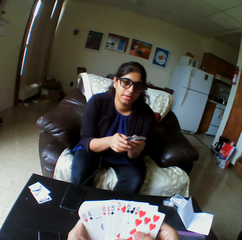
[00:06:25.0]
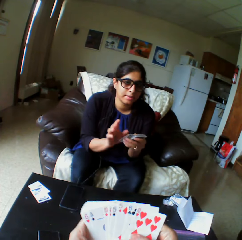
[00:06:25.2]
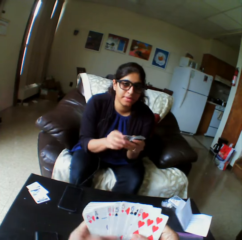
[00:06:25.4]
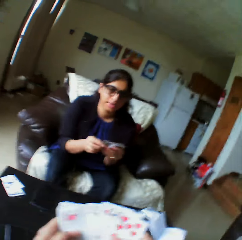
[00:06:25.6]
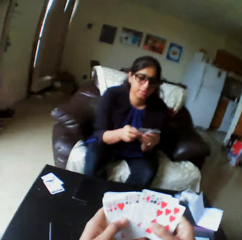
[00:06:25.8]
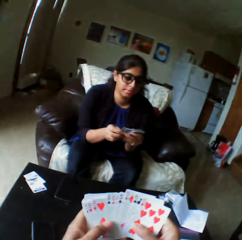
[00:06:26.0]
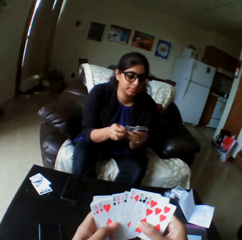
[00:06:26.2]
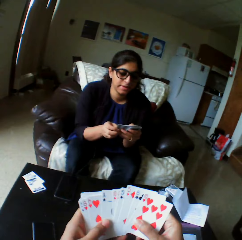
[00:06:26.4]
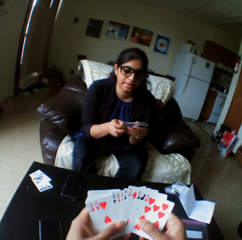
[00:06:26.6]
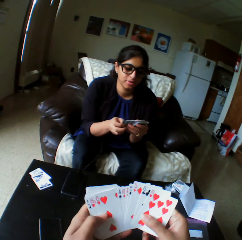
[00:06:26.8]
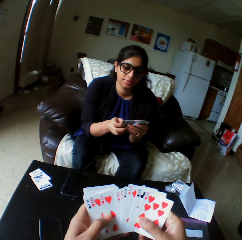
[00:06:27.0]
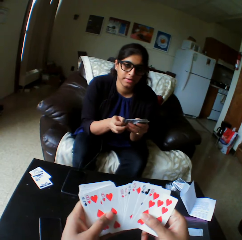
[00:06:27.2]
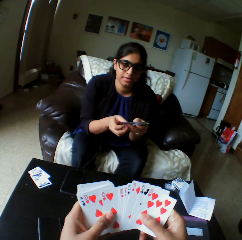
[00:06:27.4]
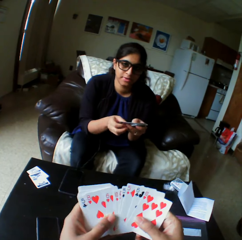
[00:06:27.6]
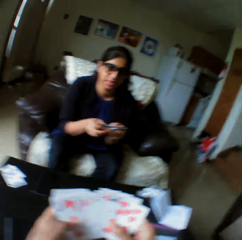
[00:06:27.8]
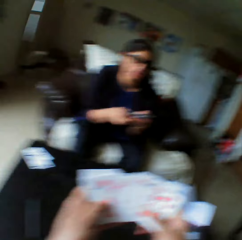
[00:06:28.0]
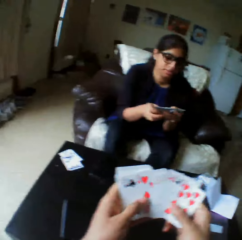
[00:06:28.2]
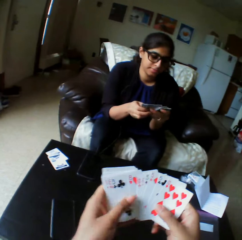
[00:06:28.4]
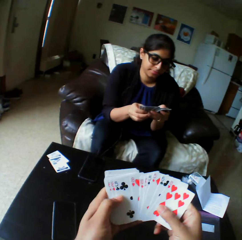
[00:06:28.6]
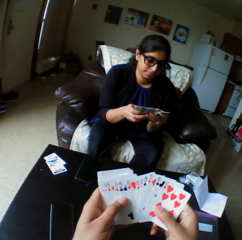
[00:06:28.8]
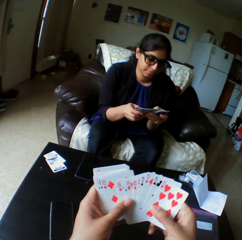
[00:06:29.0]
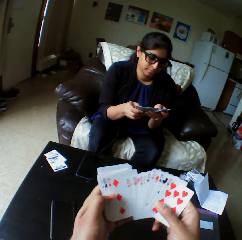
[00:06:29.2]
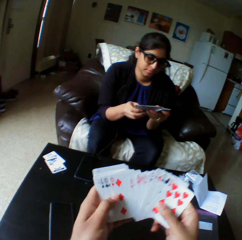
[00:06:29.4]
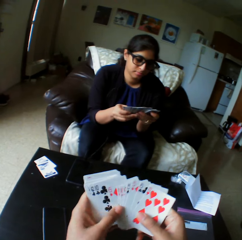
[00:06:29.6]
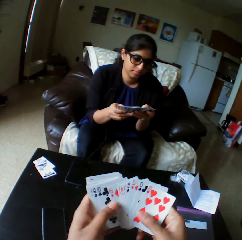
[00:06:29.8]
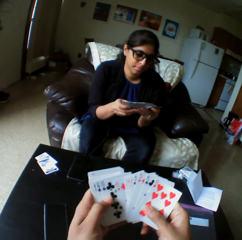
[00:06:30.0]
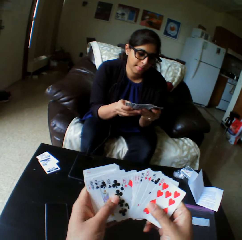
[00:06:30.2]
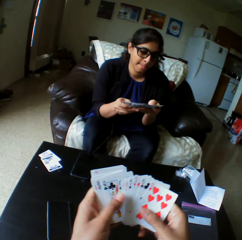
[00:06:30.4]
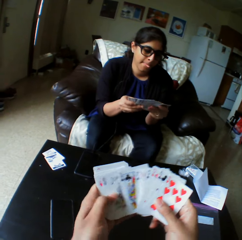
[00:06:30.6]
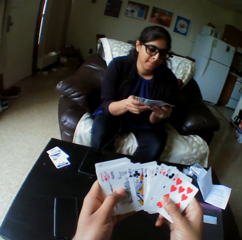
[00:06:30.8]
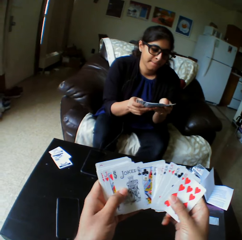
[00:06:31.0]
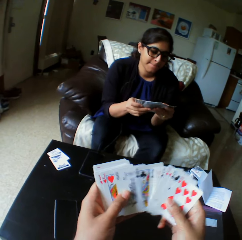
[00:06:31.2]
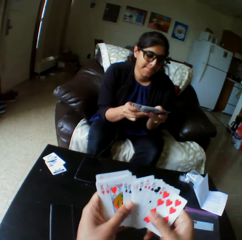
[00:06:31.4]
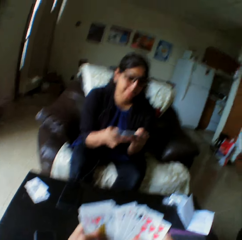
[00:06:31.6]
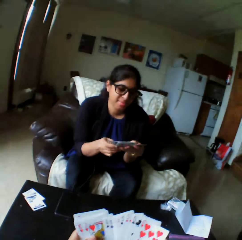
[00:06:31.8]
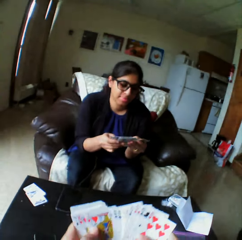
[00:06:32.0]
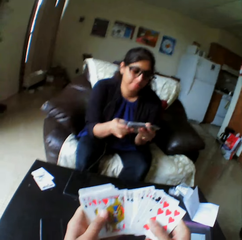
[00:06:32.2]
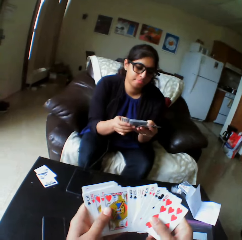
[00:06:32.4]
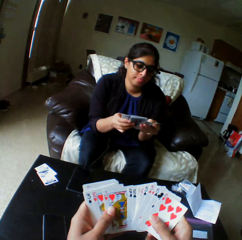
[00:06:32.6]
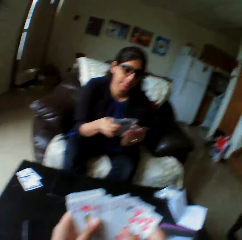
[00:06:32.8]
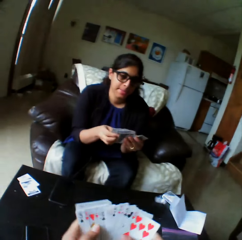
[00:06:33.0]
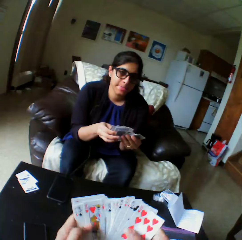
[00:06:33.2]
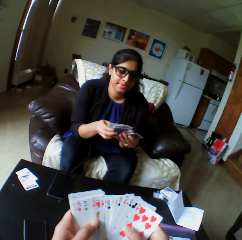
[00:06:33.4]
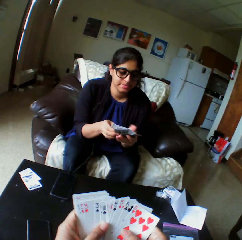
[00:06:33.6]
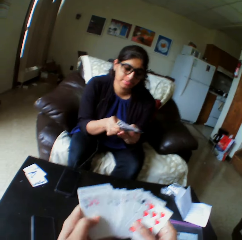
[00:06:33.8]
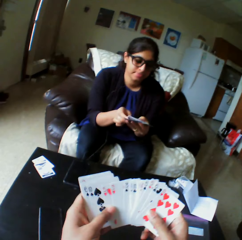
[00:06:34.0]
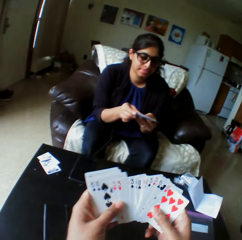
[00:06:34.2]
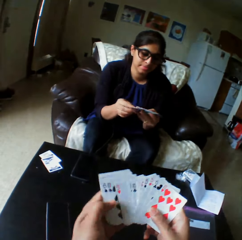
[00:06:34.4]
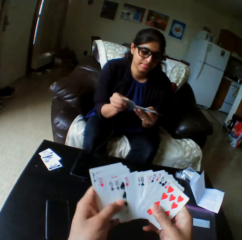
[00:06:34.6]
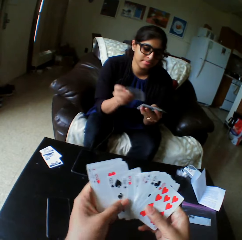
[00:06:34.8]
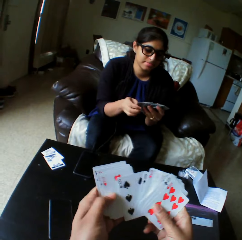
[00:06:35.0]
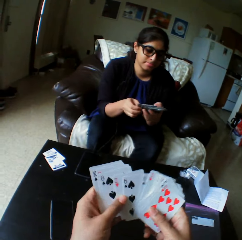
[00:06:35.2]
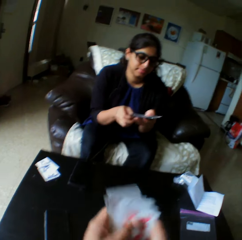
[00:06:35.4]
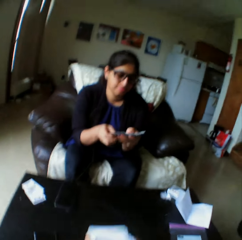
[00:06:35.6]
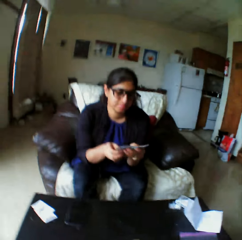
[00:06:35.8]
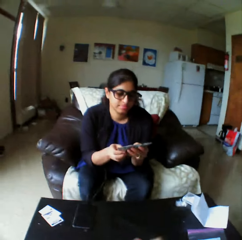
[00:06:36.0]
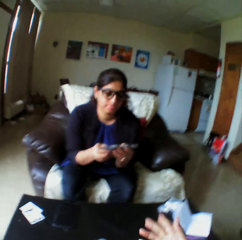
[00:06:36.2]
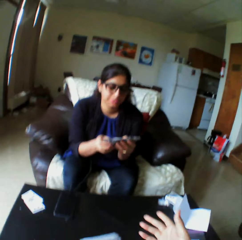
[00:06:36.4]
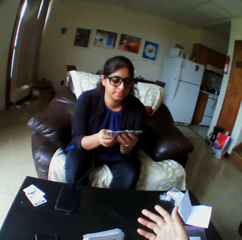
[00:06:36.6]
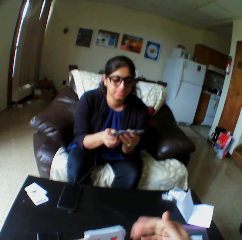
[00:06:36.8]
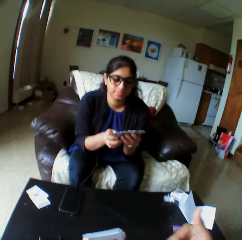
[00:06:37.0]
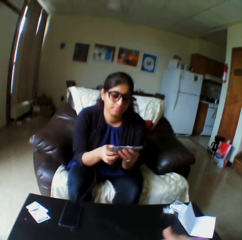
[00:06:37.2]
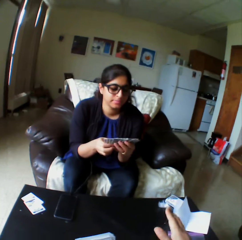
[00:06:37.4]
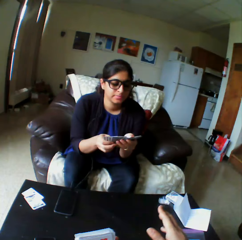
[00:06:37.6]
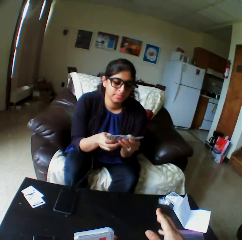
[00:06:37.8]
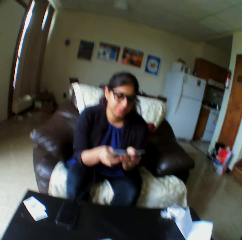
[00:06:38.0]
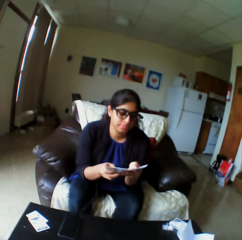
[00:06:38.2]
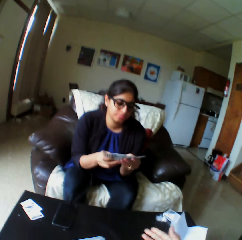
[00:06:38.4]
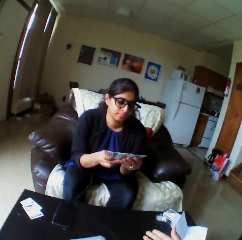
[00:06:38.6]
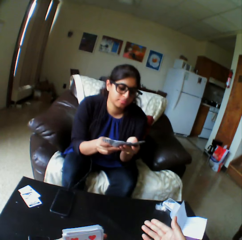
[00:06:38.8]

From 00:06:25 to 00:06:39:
A lady moves her hand. The lady selects the play cards. The camera wearer stretches his hand.

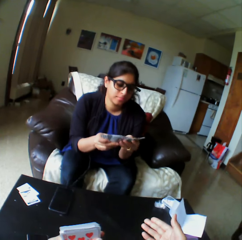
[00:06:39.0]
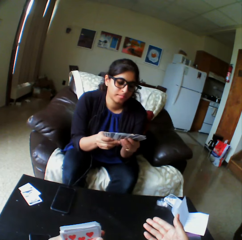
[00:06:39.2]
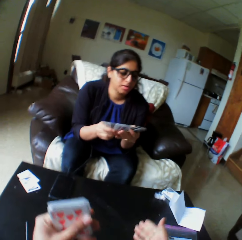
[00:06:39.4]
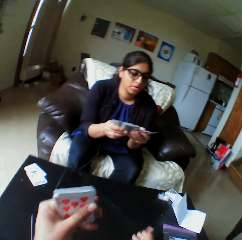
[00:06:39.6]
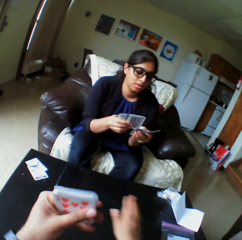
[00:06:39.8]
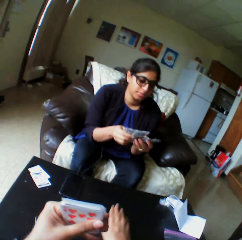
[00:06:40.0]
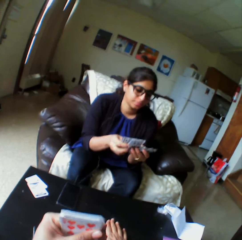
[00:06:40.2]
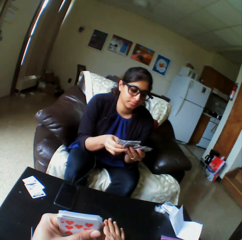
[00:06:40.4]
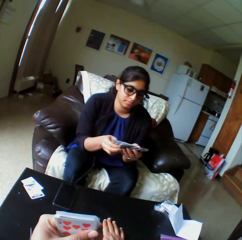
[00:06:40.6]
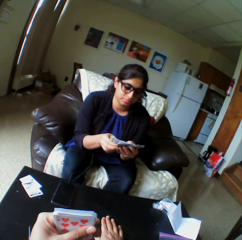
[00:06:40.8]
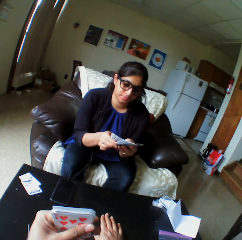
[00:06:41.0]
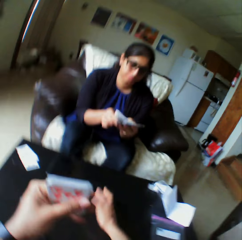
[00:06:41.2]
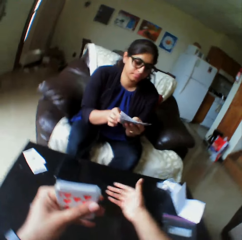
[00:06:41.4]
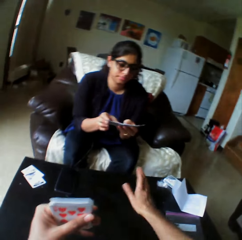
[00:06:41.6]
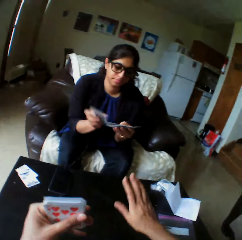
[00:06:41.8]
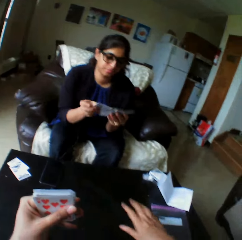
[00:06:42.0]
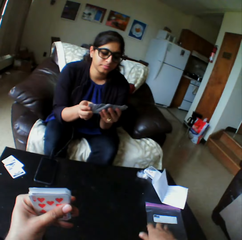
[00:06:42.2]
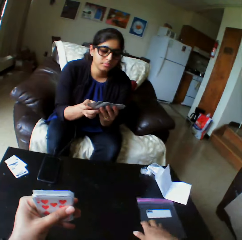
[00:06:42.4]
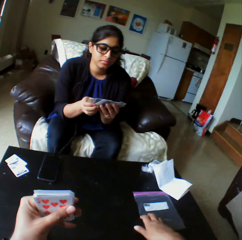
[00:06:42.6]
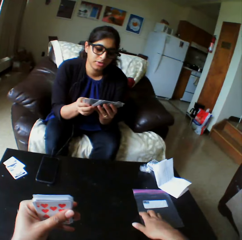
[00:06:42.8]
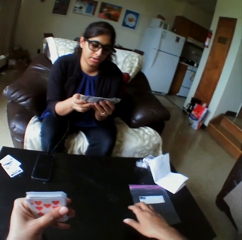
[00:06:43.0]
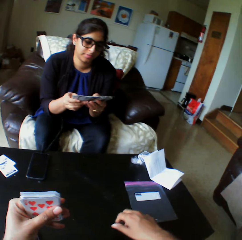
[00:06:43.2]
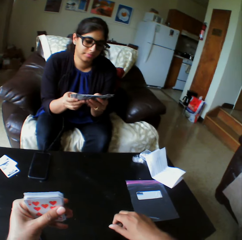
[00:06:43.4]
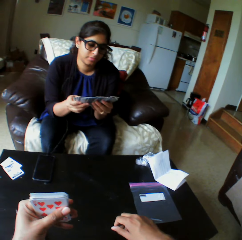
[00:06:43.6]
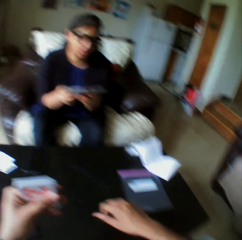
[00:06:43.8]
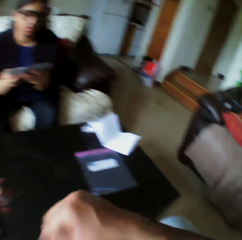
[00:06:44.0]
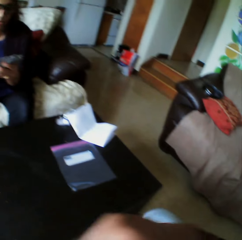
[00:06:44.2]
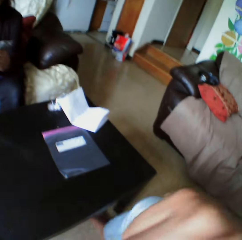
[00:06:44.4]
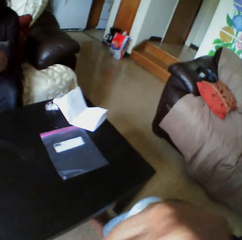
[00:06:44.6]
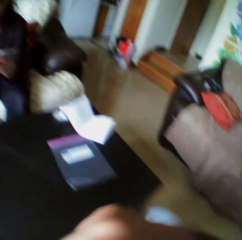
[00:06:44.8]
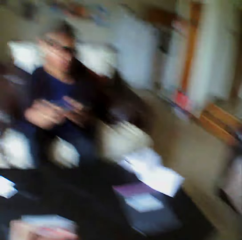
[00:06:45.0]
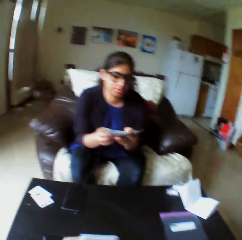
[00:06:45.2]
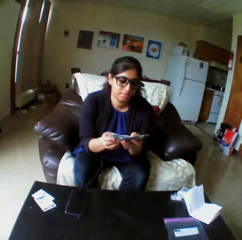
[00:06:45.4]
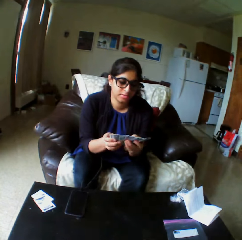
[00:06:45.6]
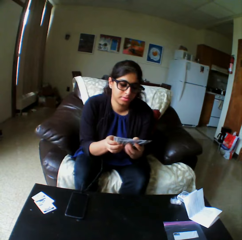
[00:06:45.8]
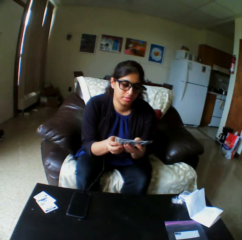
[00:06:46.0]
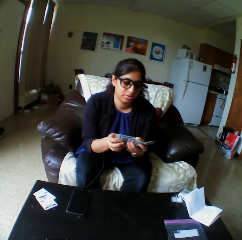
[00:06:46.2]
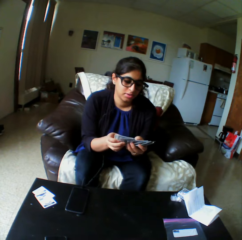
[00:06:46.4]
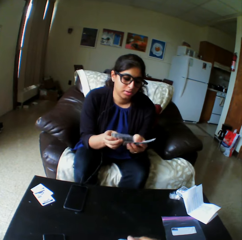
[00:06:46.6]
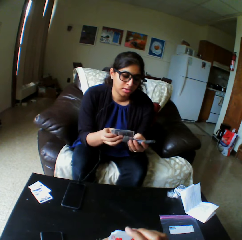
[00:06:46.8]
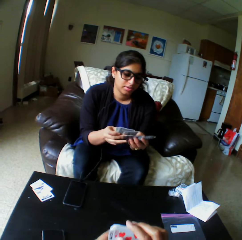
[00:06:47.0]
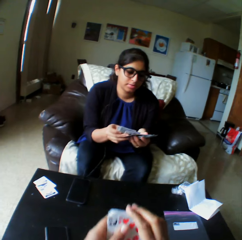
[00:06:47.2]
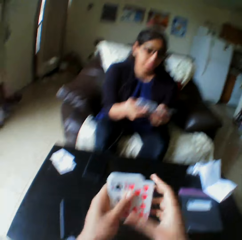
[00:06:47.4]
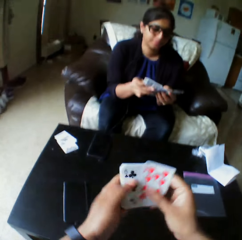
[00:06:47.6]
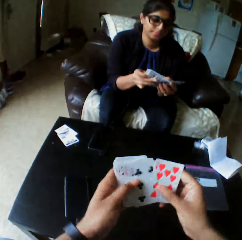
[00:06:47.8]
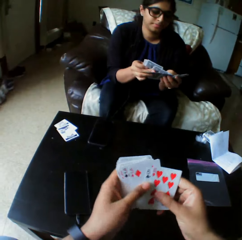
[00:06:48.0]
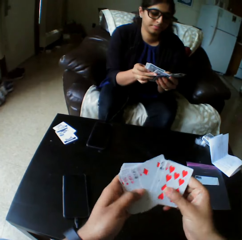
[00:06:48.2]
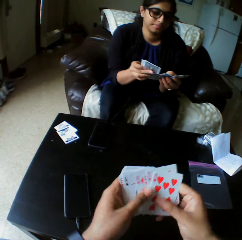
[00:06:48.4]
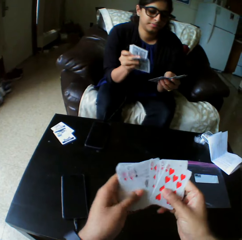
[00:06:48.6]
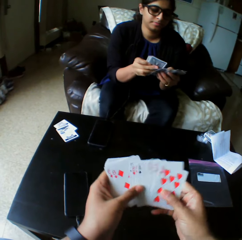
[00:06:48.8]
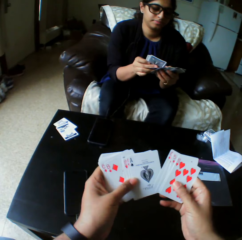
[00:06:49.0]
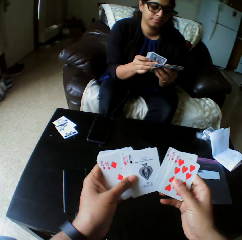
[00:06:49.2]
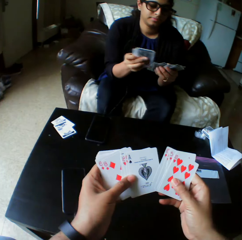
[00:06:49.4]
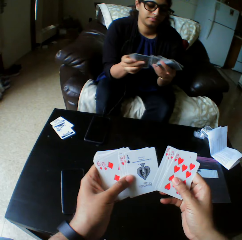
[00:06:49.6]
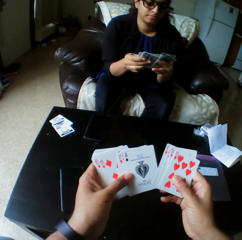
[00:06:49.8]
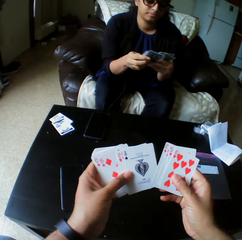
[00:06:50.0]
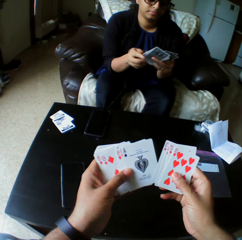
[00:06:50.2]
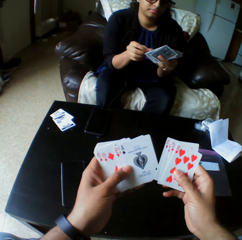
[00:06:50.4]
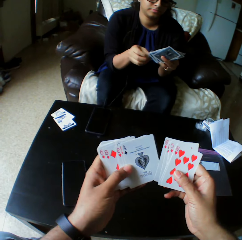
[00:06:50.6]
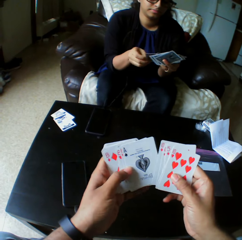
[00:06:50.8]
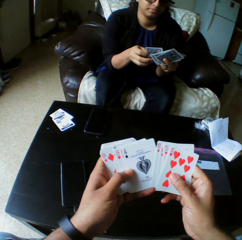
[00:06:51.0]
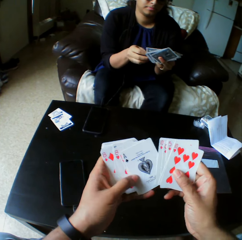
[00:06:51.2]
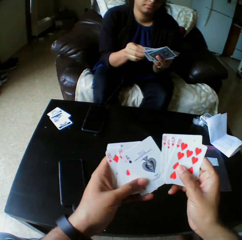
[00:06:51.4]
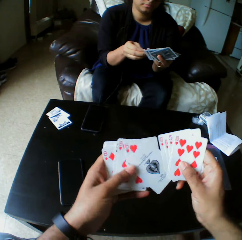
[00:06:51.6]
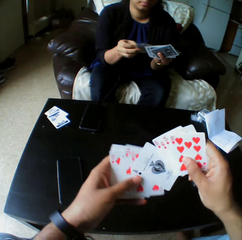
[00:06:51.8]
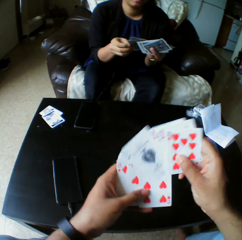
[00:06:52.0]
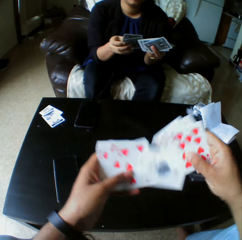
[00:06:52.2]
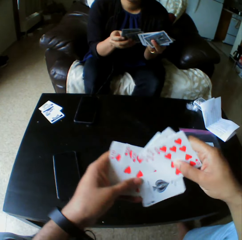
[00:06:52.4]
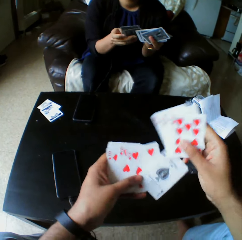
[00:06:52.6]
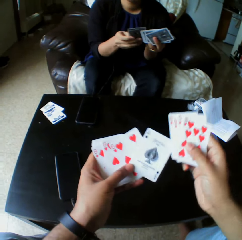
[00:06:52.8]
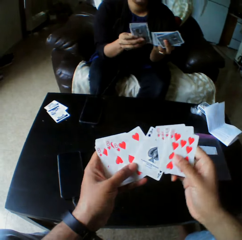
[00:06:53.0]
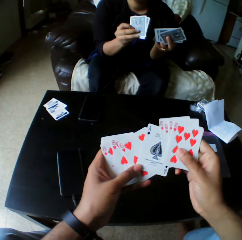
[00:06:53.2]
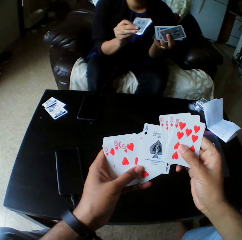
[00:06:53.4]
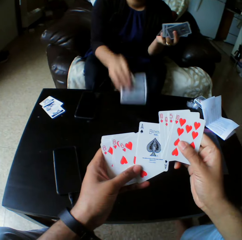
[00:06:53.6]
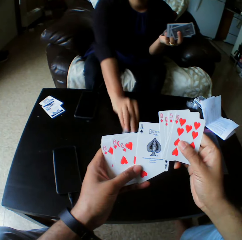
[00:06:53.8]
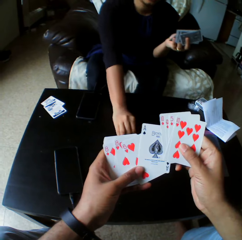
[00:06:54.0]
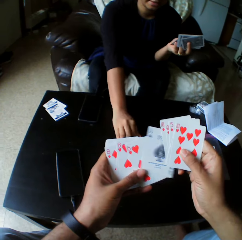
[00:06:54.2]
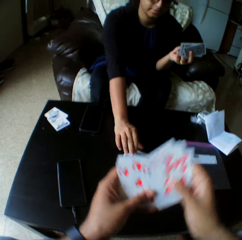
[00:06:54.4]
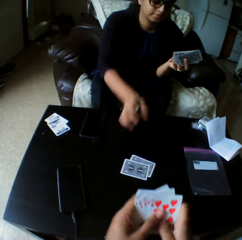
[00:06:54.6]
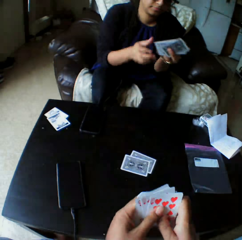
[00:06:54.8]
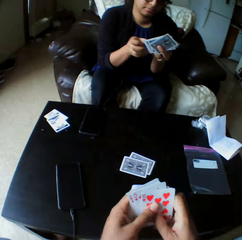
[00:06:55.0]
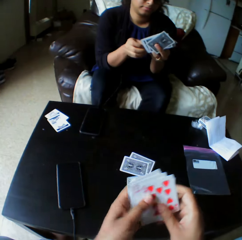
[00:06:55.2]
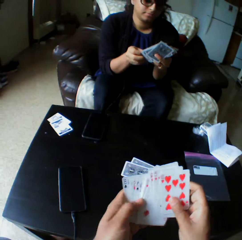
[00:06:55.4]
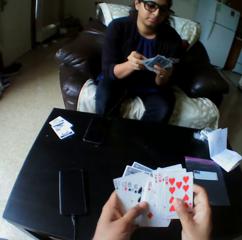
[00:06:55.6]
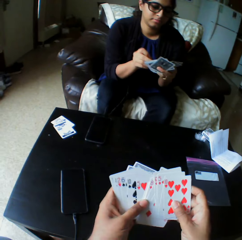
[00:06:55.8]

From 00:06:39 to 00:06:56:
The camera wearer touches the table with his hand. He illustrates with his hand. He moves the polythene bag on the table with his right hand. He removes his hand. He covers his mouth and coughs. He puts down his hand. He shuffles the cards with both hands. He selects the play cards. He looks at the play cards. A lady takes the play cards. The lady drops the cards on the table with her right hand.
